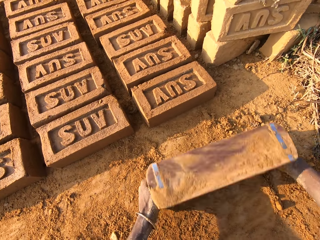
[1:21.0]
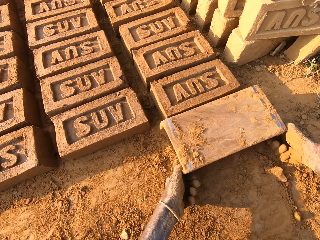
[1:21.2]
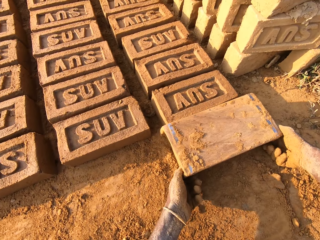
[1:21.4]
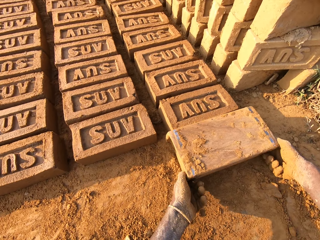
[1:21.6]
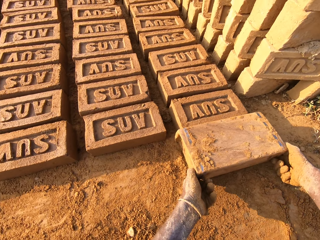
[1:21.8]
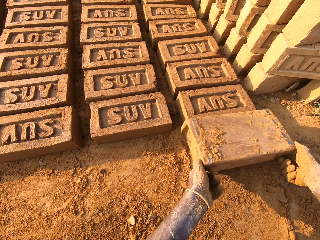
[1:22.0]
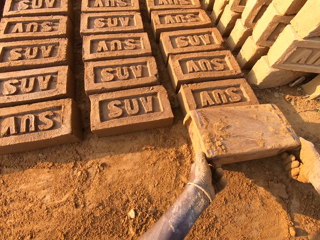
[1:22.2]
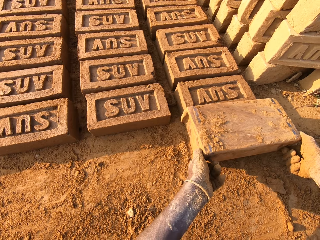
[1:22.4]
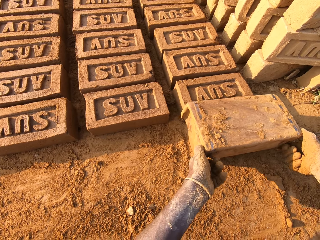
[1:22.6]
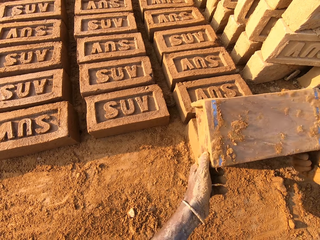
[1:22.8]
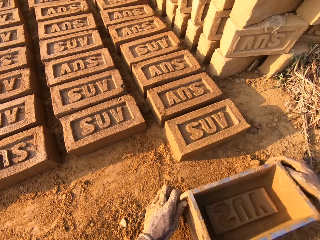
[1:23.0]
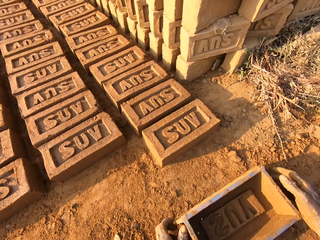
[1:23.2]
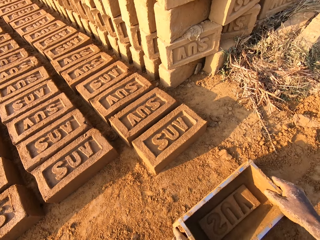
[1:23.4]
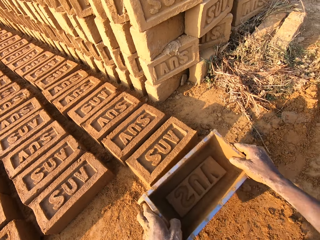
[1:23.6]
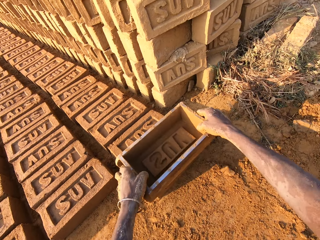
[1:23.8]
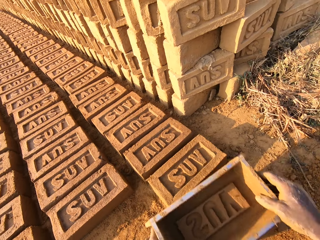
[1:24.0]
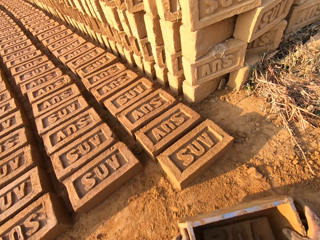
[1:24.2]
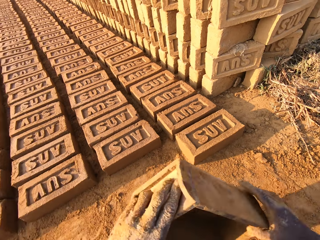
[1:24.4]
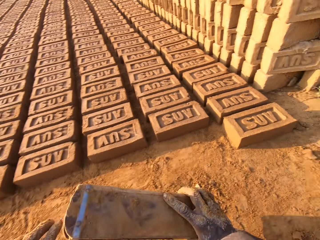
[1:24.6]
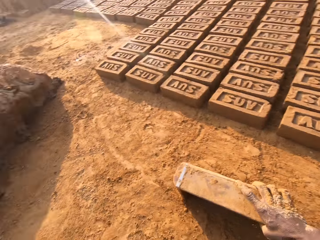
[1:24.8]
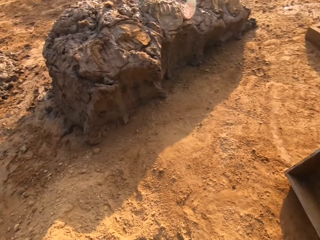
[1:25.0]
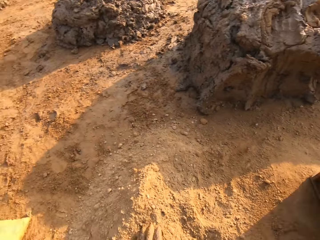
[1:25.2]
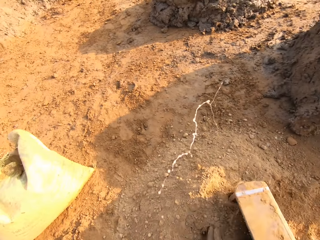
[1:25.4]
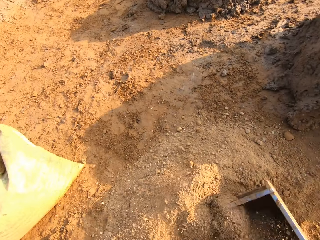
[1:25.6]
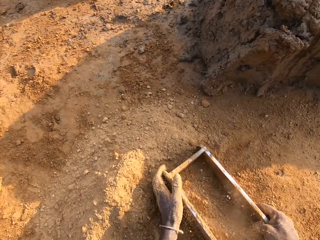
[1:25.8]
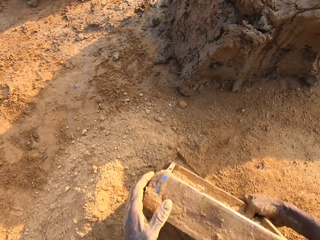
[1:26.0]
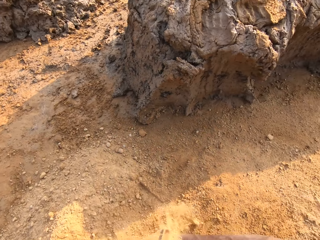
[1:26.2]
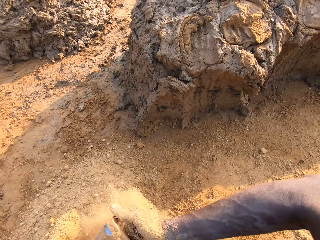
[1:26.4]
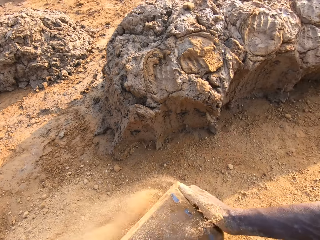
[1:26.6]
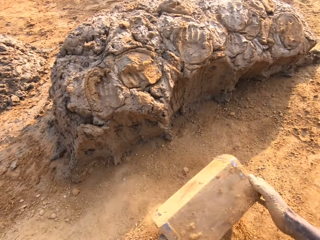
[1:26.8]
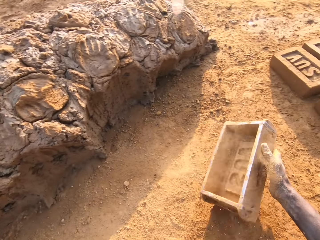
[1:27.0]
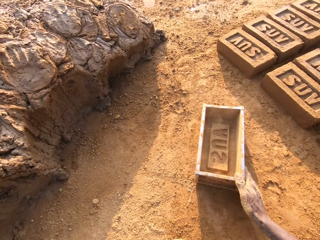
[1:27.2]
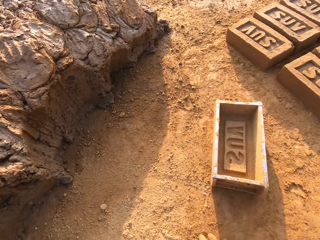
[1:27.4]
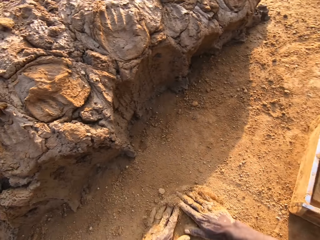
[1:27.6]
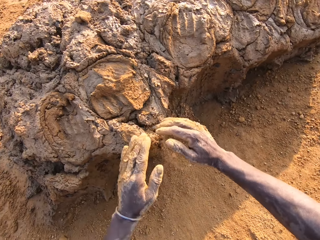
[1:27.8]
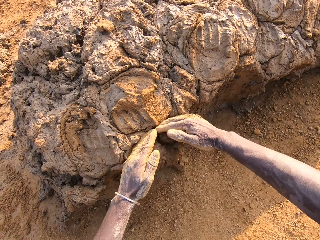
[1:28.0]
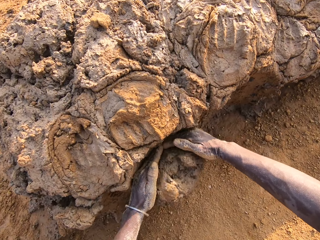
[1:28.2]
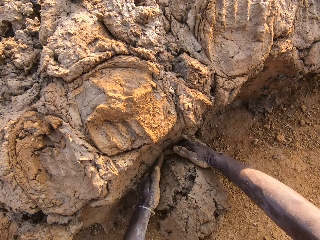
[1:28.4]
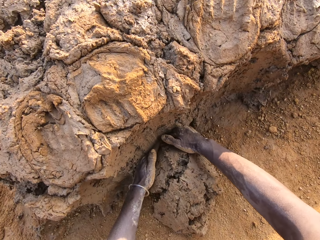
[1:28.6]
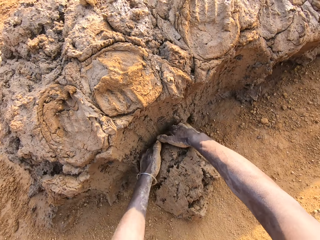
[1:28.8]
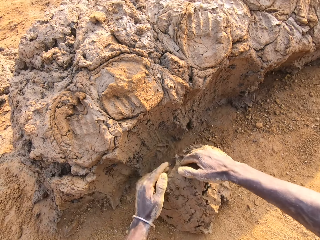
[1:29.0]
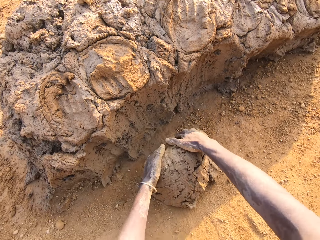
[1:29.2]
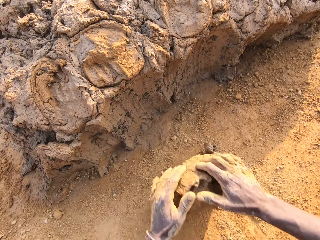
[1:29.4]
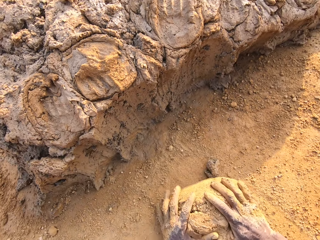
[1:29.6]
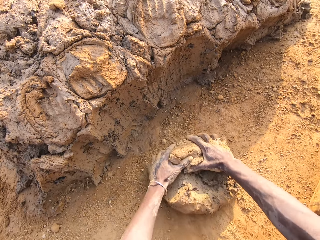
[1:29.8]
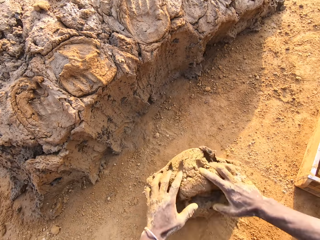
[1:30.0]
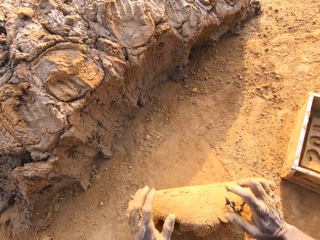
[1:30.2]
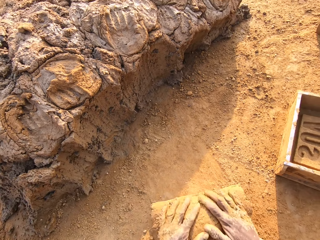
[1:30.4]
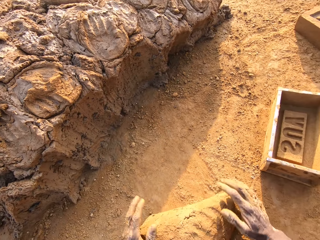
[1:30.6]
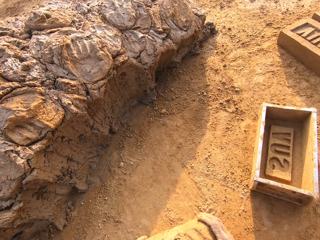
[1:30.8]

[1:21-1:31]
The camera wearer pours the shaped mud off the box. They spit on the ground. They scoop some sand with the box. They put the box down. They scoop some mud. They roll the mud on the ground.

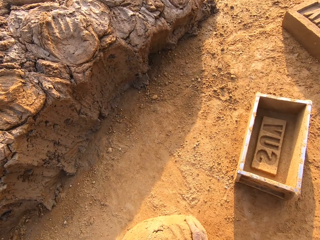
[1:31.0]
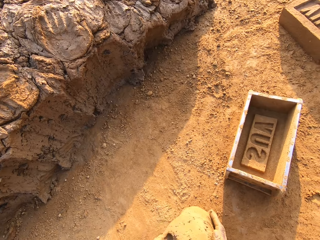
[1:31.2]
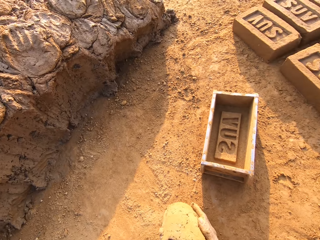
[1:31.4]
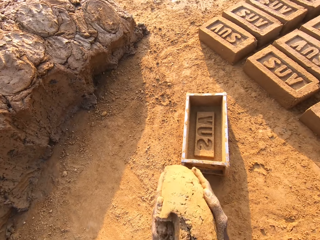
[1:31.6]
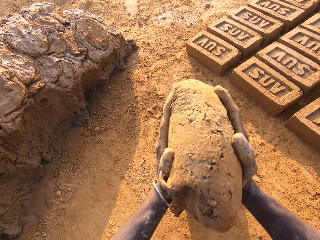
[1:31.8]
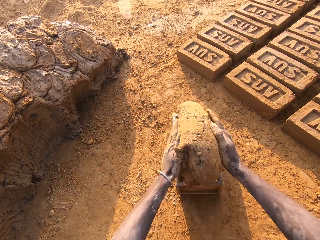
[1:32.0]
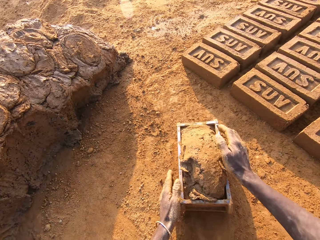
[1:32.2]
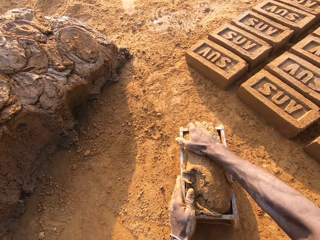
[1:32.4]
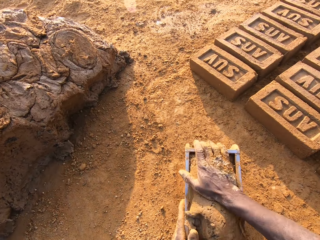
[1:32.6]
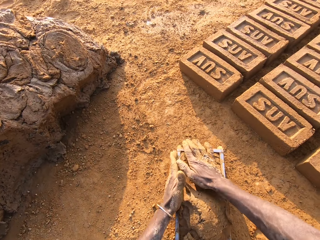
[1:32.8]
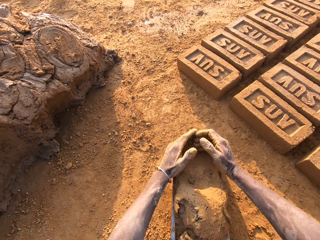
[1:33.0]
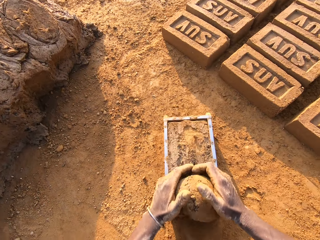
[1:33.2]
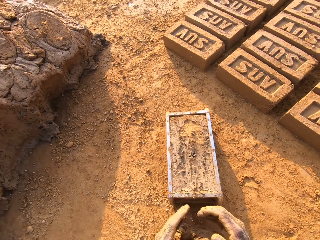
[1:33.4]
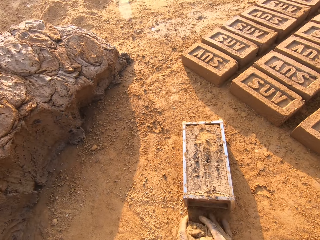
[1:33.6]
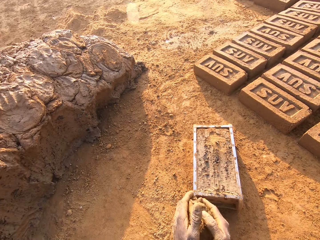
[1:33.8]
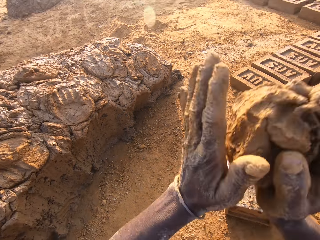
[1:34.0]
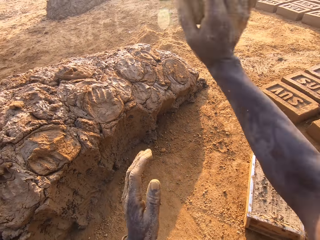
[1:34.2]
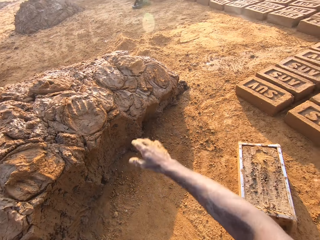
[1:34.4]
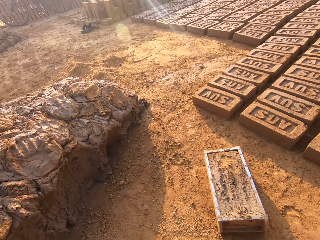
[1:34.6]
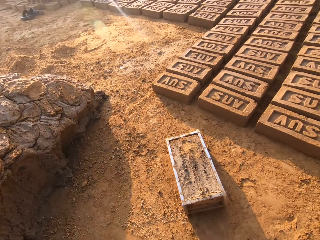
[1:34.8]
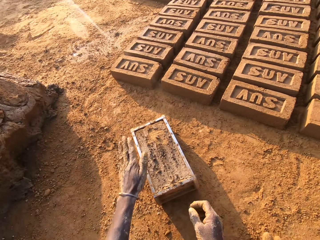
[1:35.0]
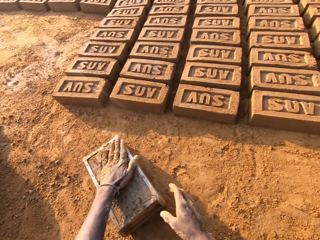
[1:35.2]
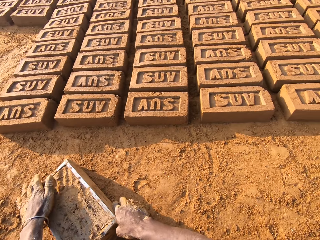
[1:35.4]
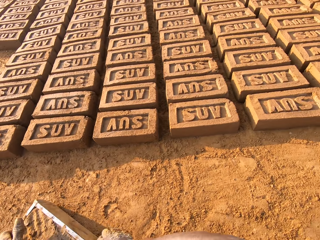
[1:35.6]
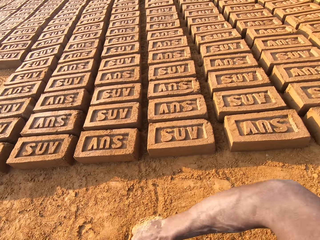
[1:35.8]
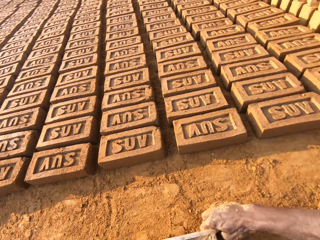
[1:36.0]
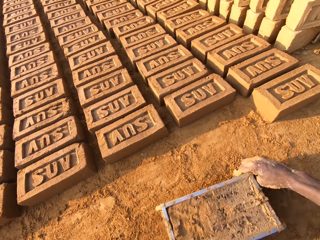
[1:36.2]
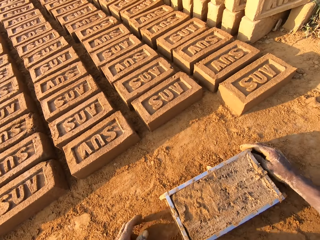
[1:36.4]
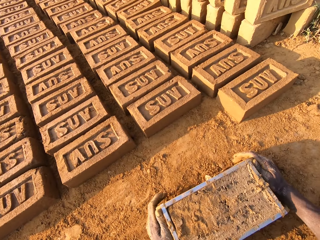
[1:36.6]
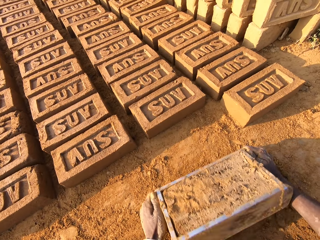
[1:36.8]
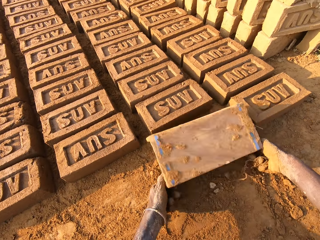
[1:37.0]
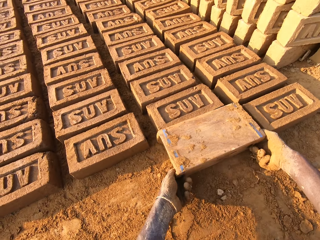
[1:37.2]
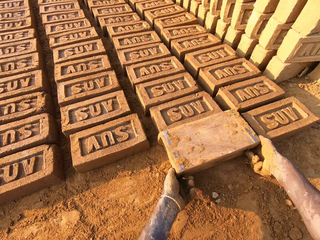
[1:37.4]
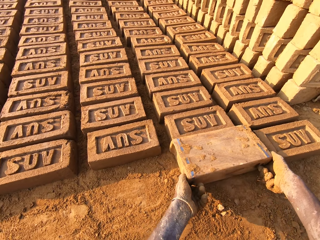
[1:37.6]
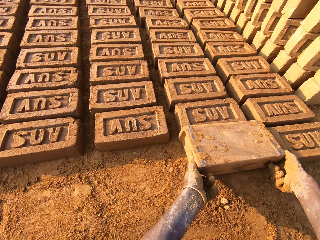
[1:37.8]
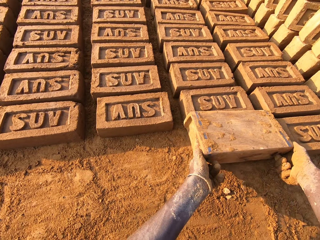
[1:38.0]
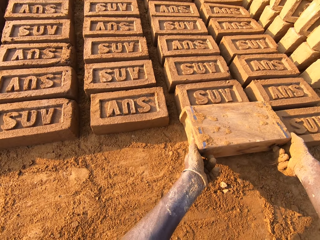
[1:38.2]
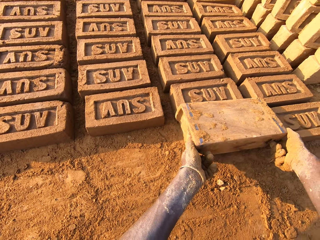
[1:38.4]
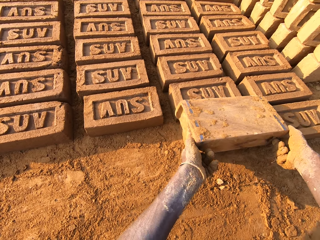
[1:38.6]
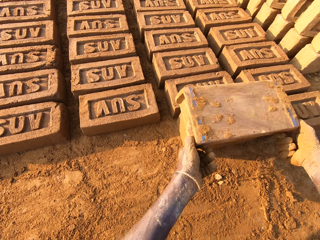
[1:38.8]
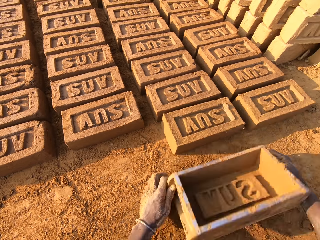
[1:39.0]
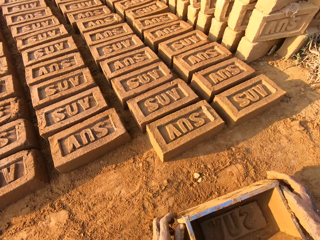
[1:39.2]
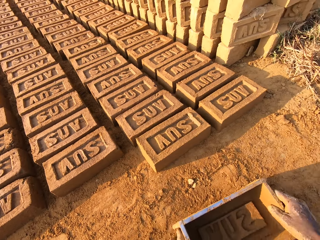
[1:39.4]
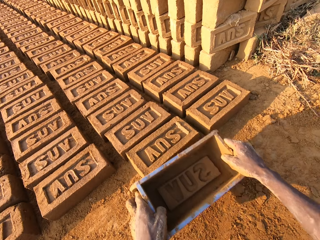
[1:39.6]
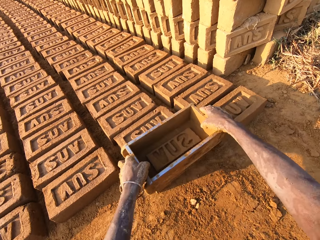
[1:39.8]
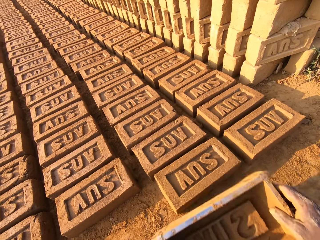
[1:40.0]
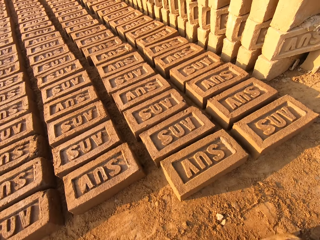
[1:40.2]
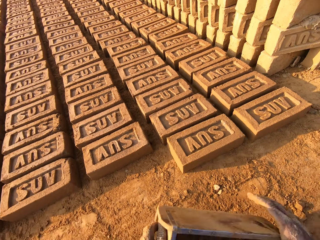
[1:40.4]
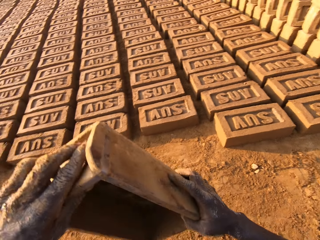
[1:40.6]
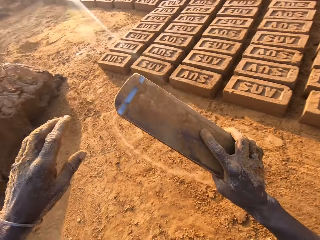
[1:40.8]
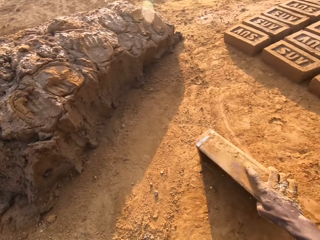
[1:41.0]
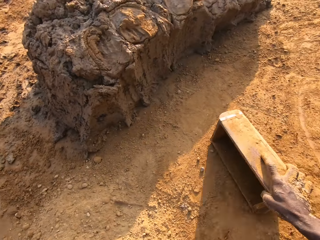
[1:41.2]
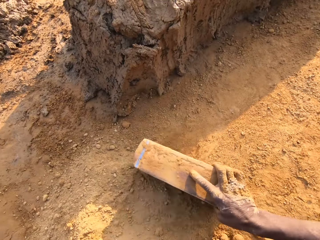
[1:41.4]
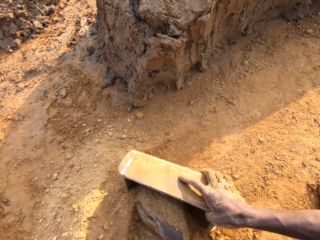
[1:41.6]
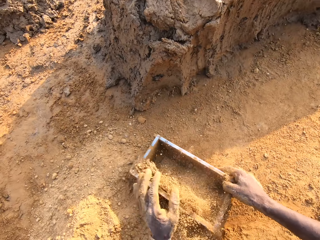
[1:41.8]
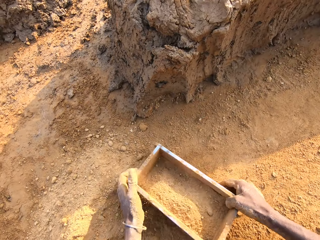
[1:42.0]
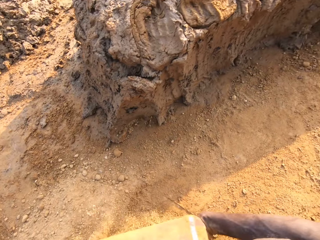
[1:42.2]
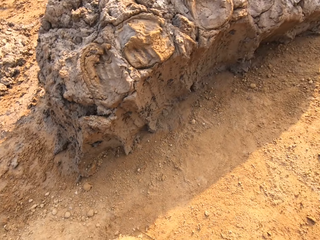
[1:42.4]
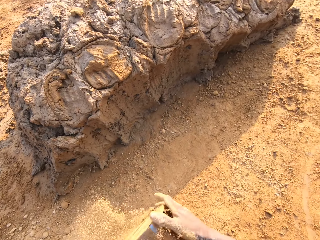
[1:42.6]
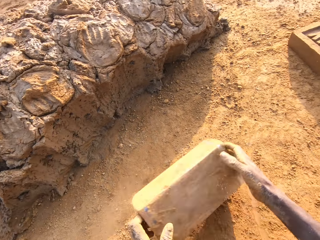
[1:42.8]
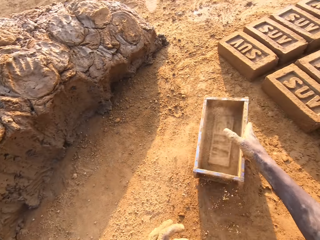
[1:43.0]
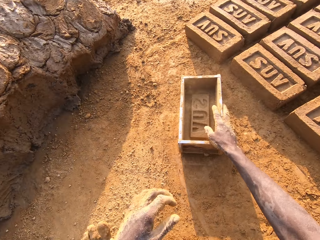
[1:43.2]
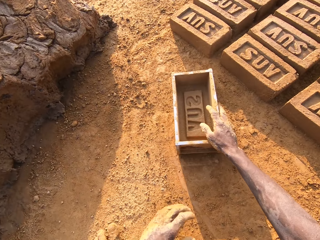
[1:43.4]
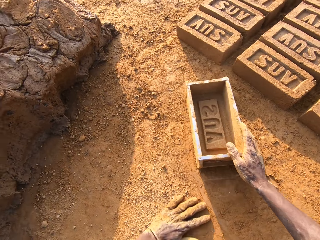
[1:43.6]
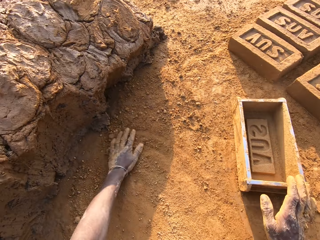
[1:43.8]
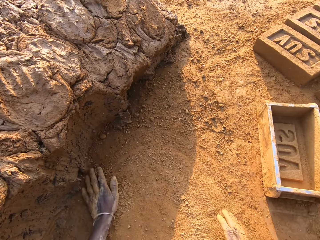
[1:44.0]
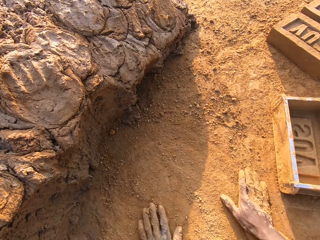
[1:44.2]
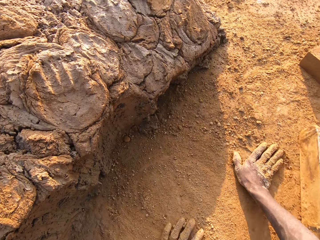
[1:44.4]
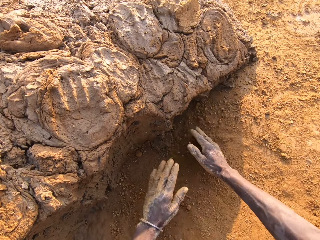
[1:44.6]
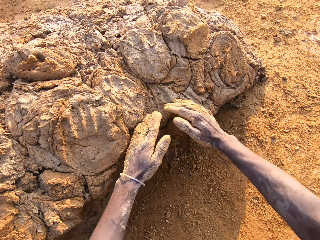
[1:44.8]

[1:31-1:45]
The camera wearer puts the mud in the box. They cut off the extra mud. They throw the extra mud. They pick up the box. They pour the shaped mud off the box. They scoop some sand with the box. They put the box down.
